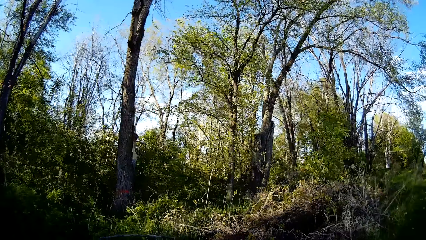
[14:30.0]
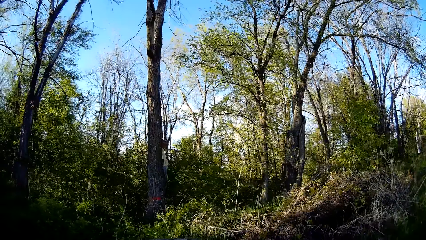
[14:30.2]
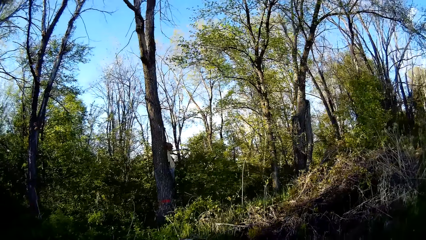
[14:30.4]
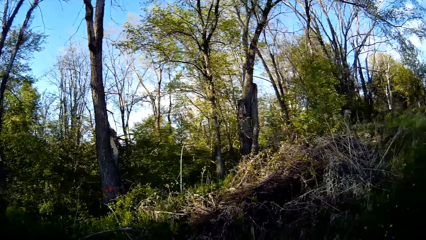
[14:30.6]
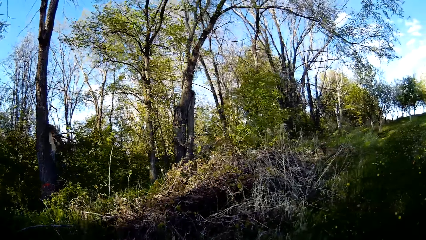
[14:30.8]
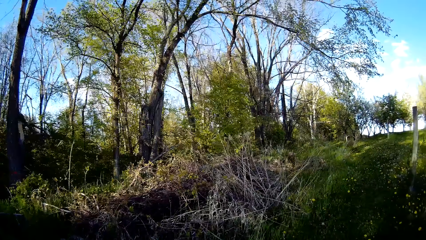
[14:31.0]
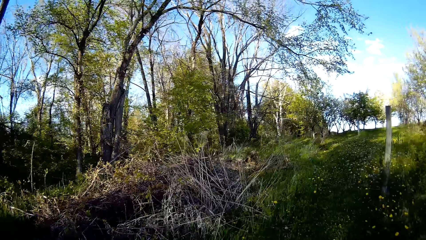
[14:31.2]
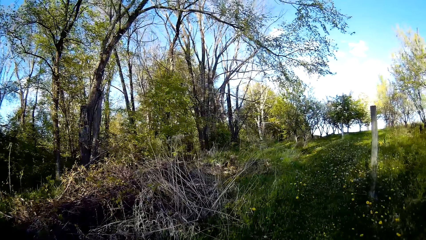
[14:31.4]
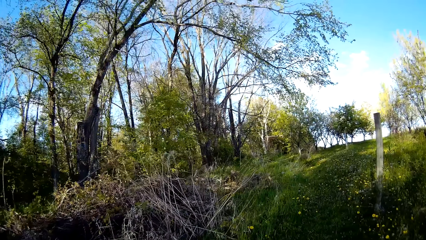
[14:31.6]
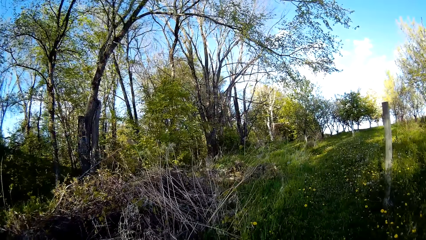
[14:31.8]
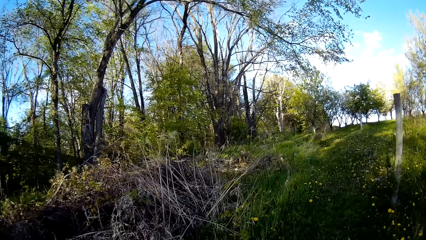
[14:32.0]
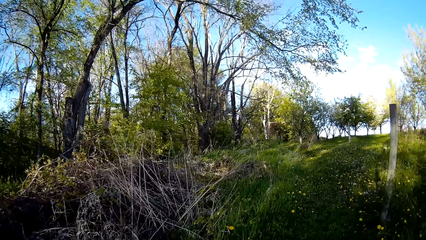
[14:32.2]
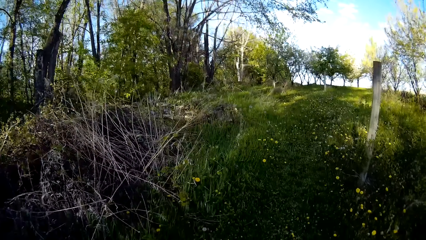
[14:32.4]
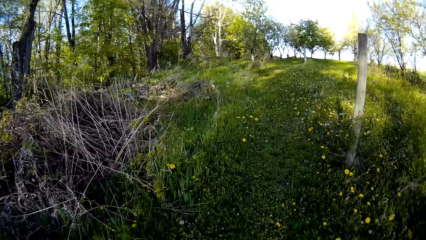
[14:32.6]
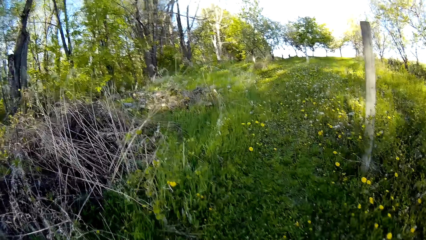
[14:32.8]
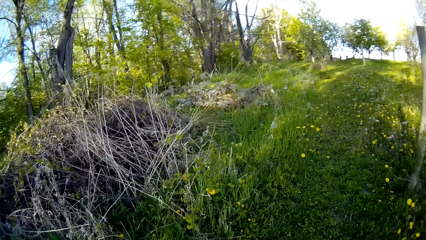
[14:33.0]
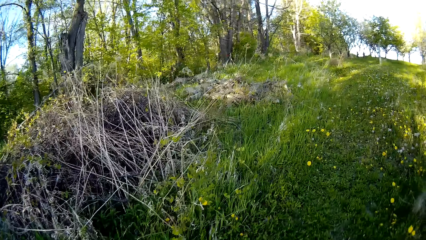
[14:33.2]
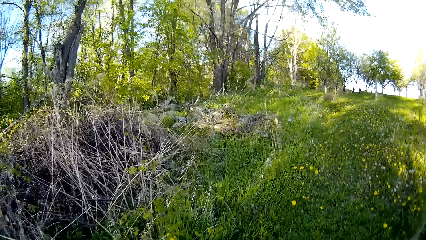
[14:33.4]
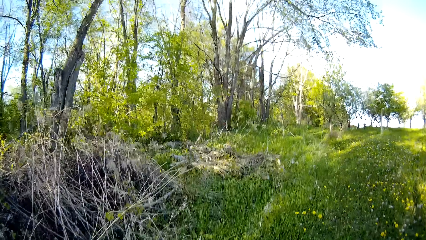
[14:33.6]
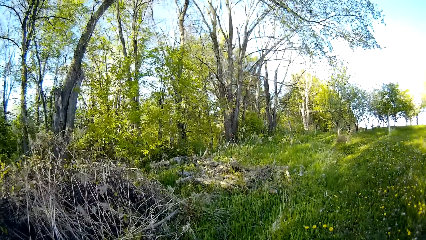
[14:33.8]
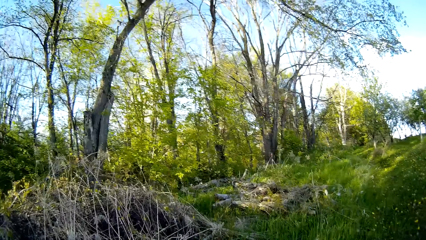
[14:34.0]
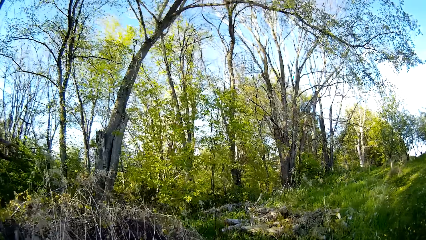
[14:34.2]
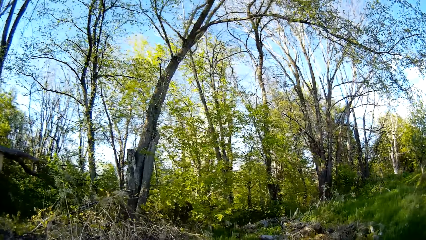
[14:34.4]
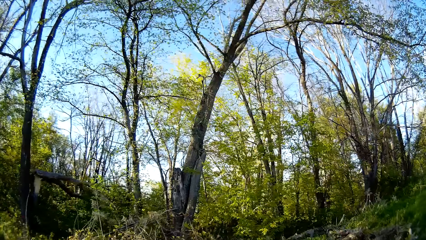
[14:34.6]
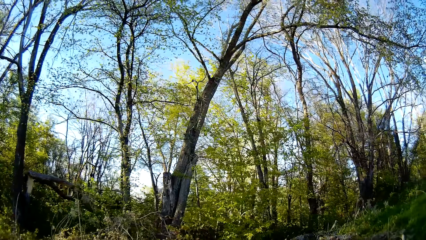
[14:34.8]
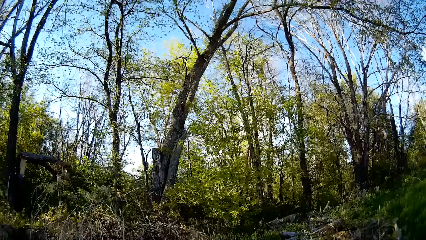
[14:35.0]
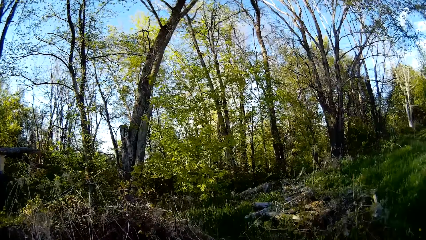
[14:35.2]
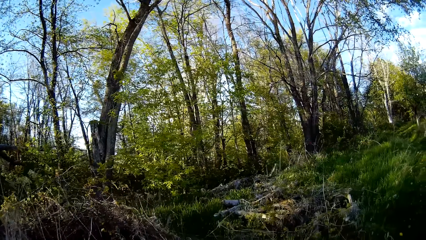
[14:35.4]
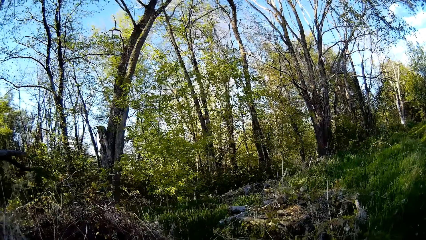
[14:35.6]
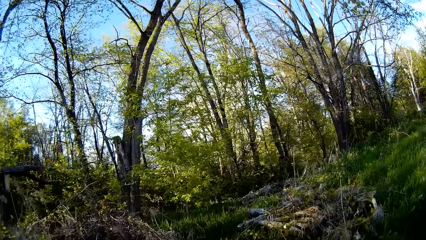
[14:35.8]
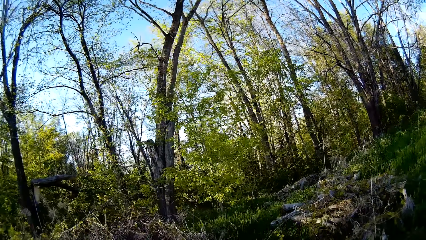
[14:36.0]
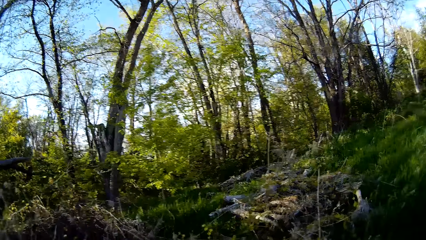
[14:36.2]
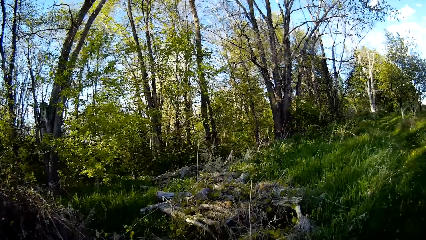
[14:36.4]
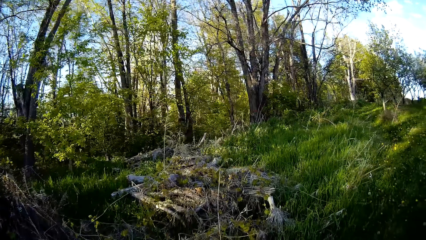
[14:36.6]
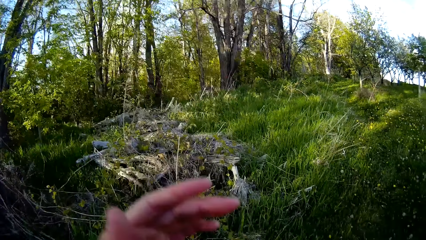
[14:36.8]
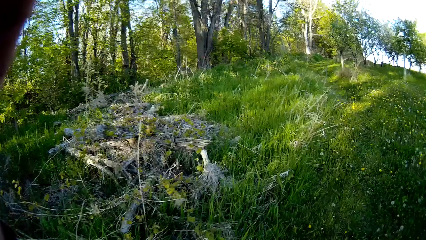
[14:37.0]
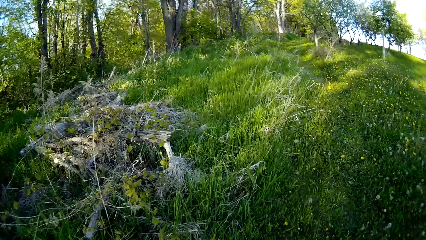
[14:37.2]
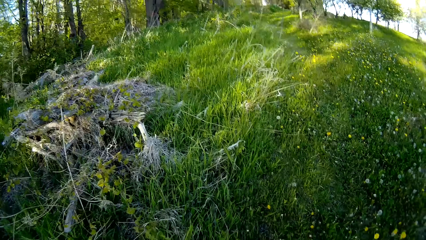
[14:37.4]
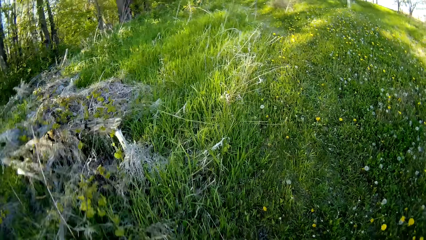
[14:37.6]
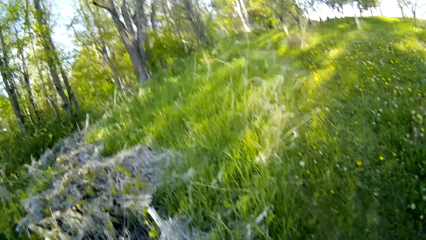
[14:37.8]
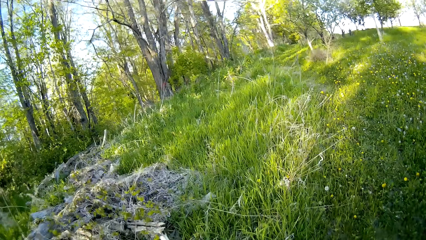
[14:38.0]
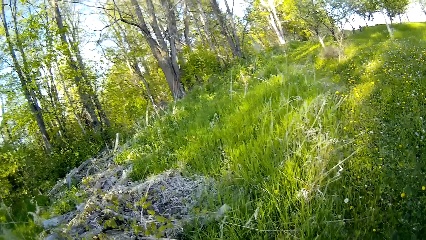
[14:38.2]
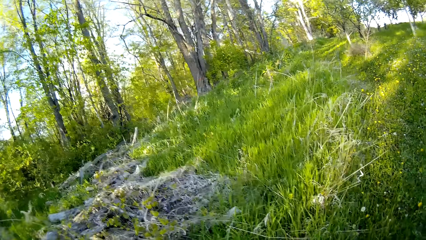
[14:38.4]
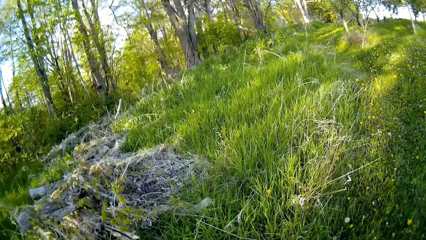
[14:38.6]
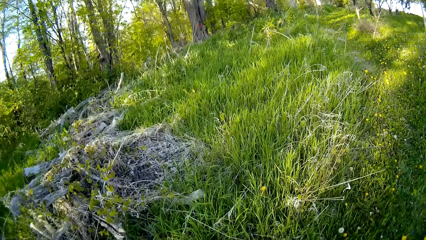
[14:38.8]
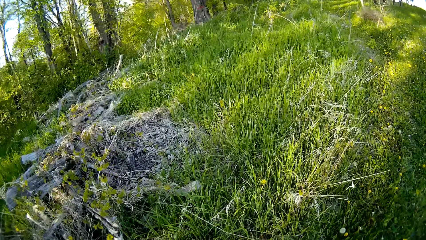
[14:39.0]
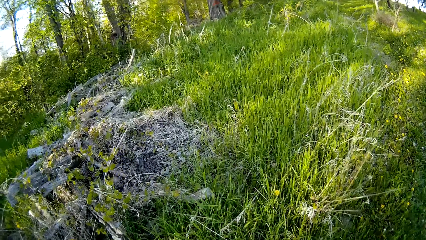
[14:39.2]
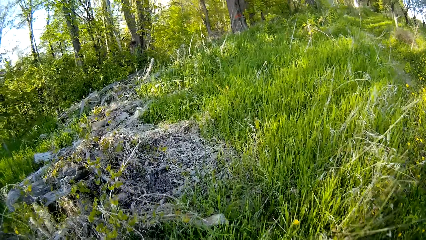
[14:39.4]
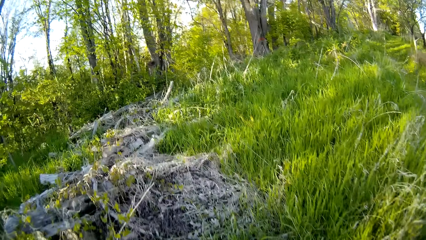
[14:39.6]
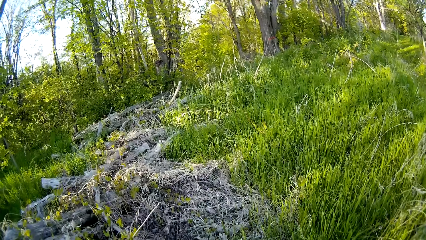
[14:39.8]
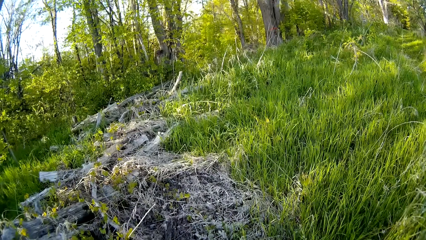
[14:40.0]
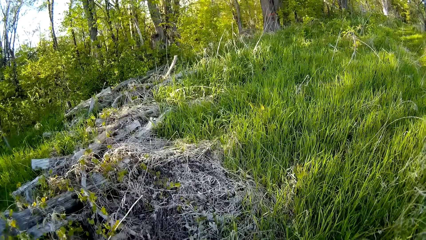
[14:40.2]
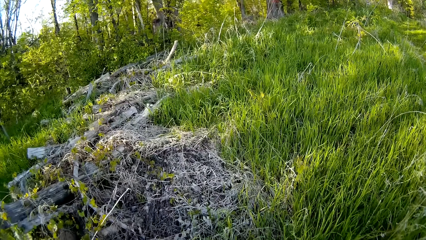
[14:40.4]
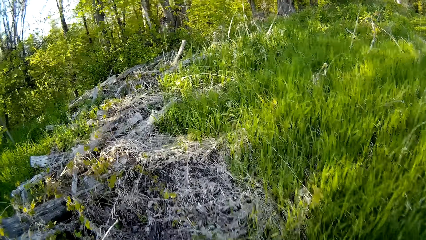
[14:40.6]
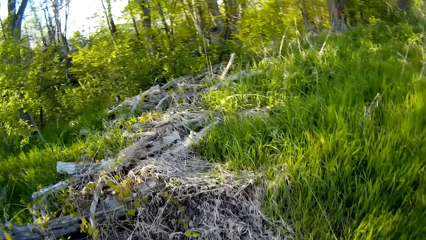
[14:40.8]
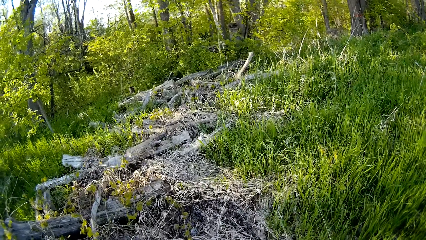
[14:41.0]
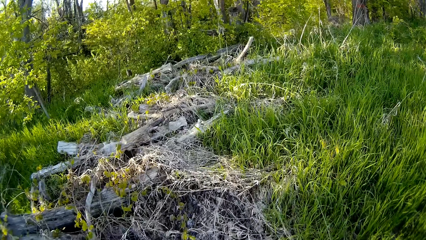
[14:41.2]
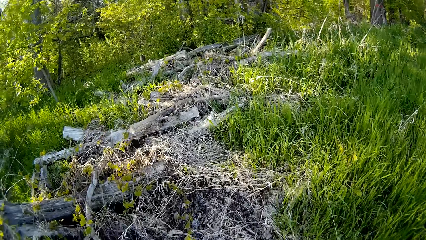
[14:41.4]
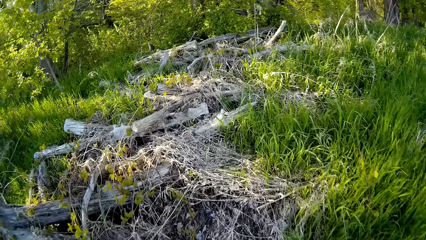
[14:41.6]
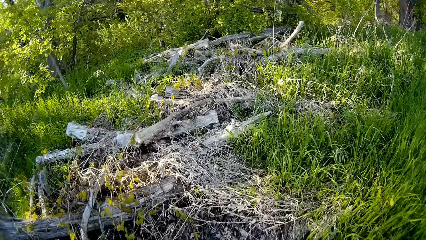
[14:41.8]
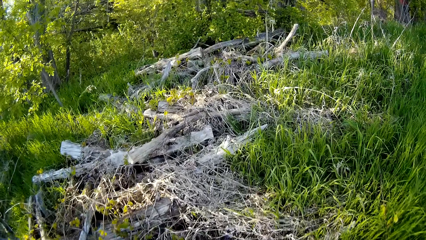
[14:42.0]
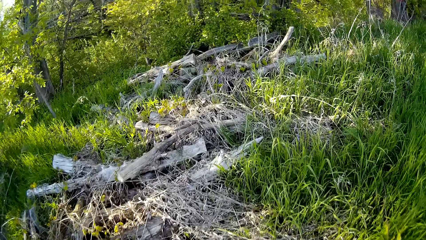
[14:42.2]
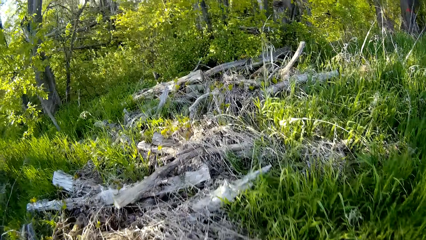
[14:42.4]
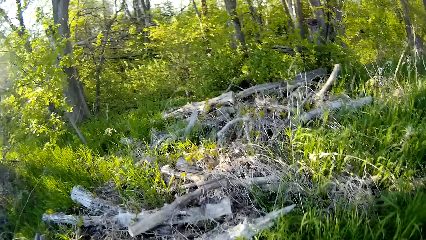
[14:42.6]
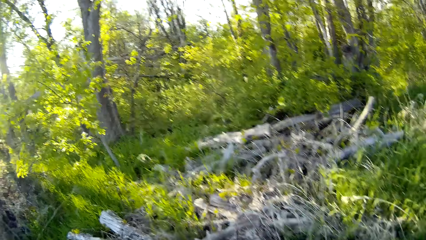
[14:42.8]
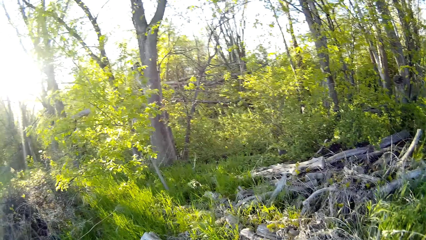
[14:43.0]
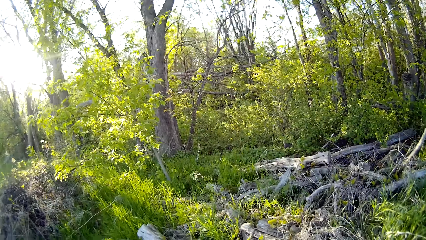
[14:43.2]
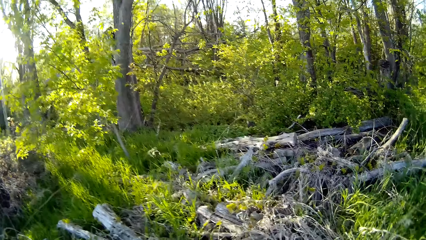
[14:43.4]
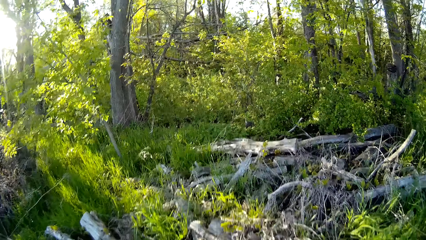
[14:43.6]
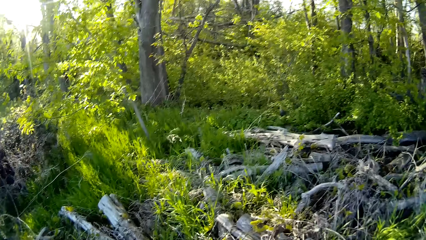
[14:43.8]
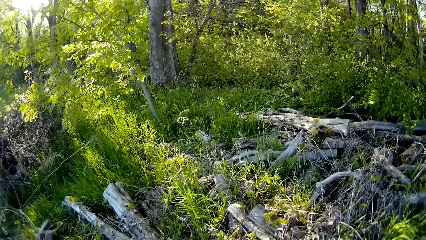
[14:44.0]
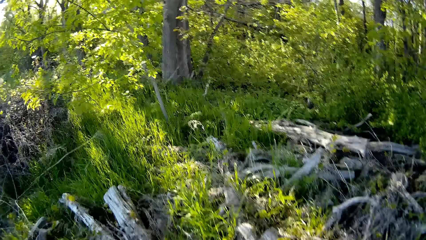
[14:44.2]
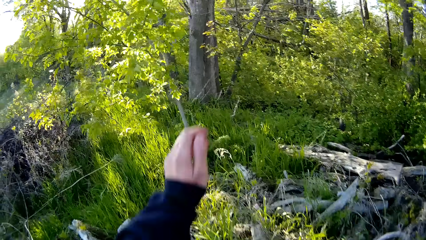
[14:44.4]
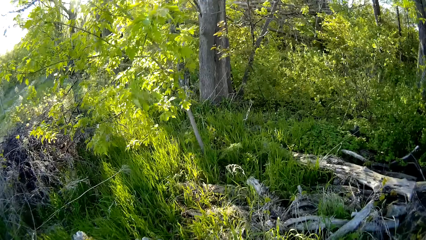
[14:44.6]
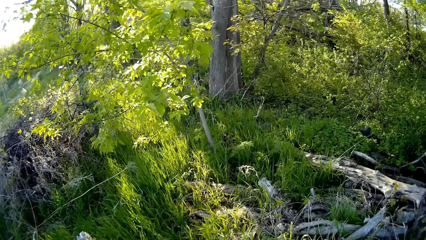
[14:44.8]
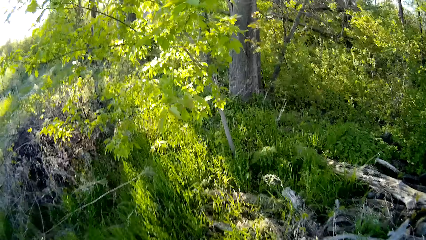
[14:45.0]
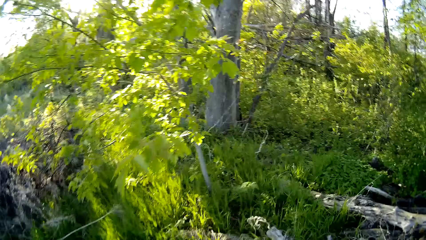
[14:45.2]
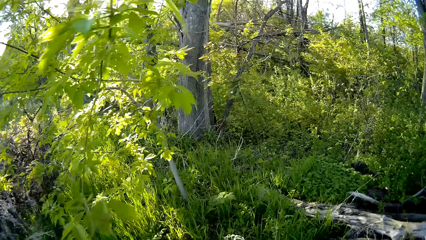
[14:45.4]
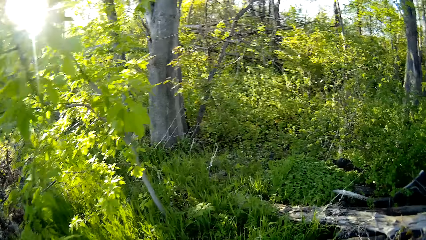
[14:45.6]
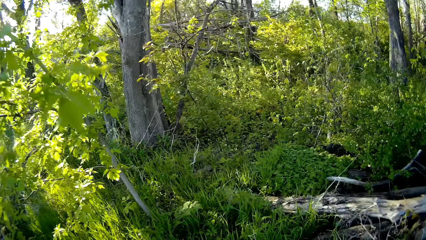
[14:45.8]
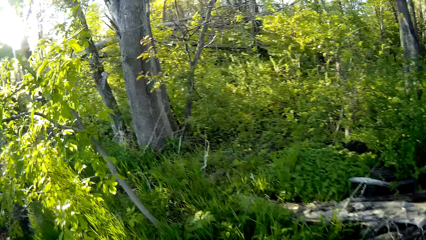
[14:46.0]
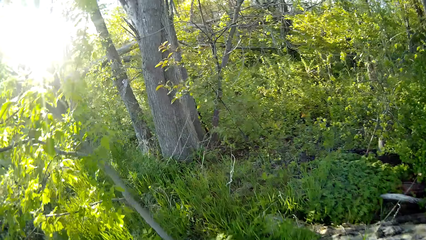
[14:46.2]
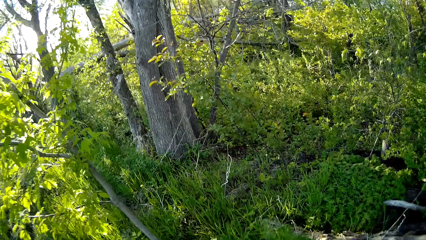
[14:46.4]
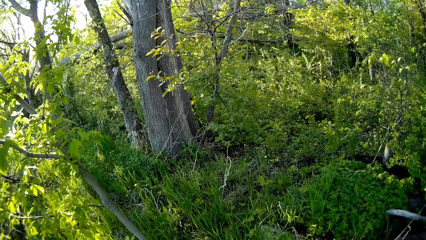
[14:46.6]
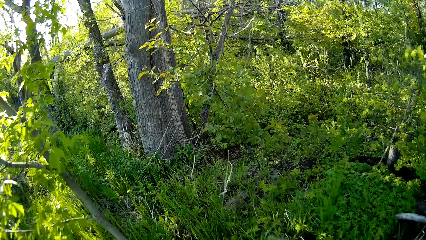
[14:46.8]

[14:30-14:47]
The camera wearer looks on her left. She raises her hand. She turns to her left. She swings her hand.
